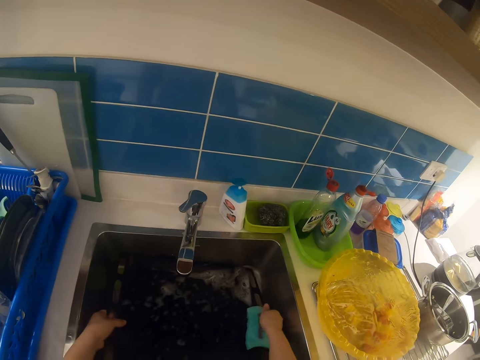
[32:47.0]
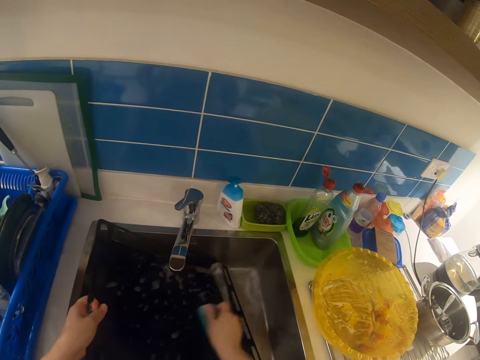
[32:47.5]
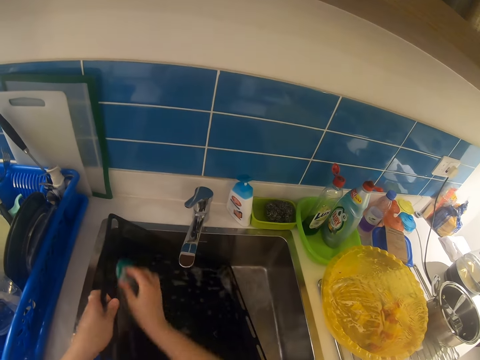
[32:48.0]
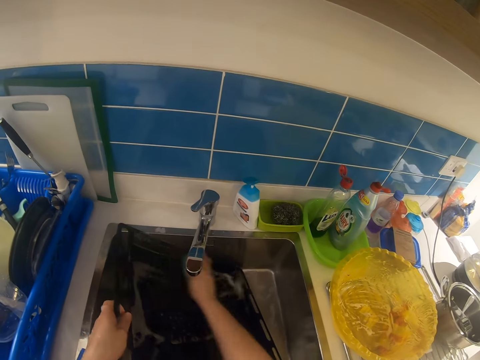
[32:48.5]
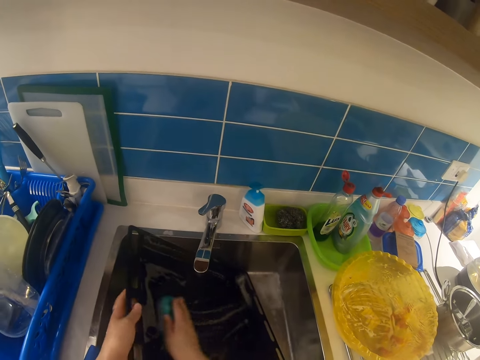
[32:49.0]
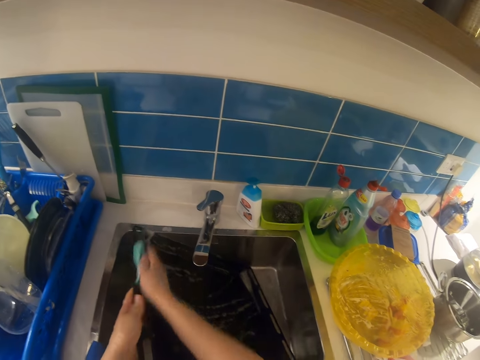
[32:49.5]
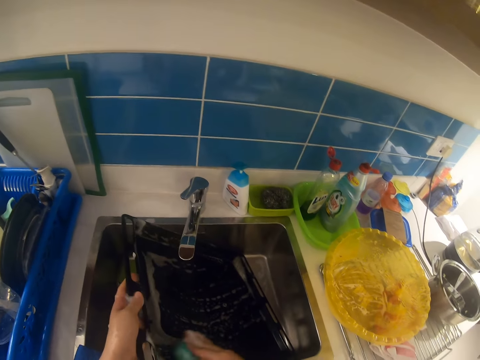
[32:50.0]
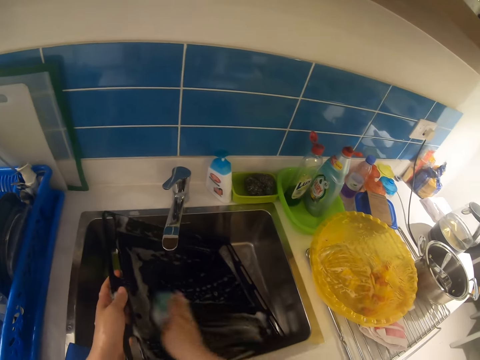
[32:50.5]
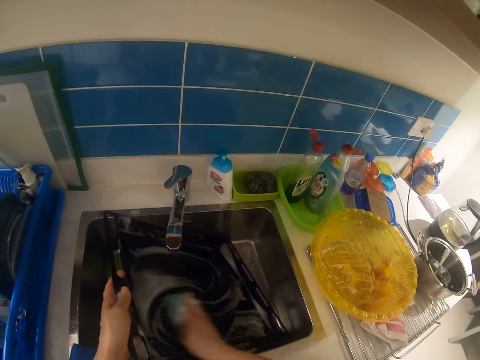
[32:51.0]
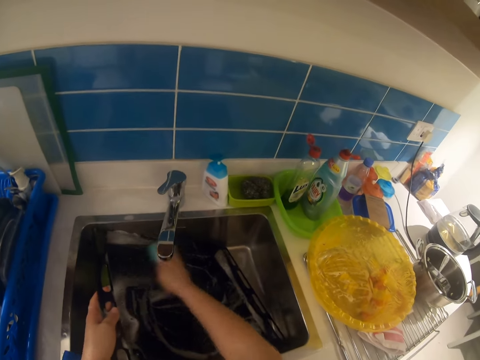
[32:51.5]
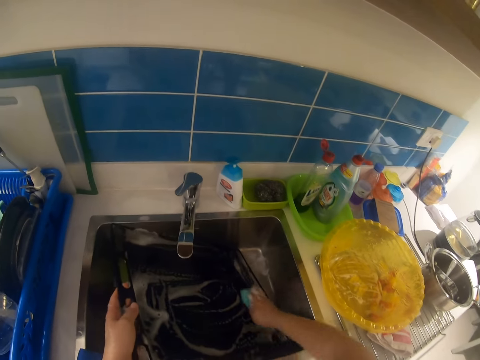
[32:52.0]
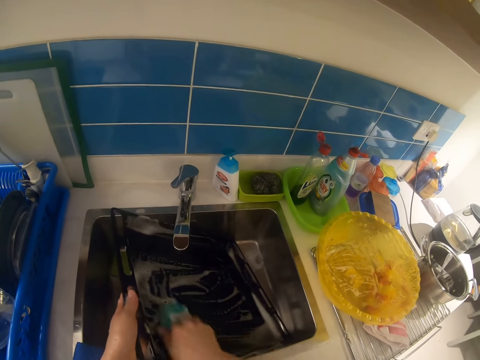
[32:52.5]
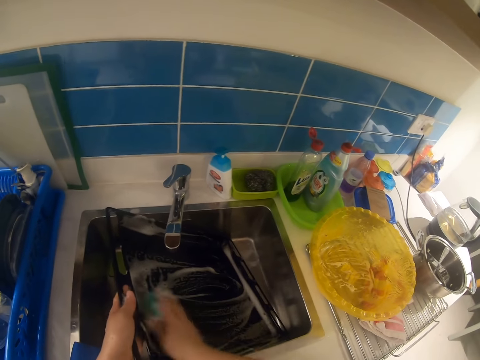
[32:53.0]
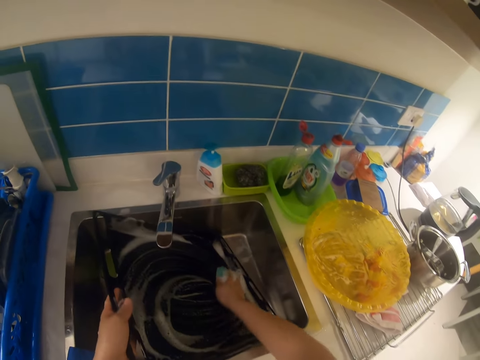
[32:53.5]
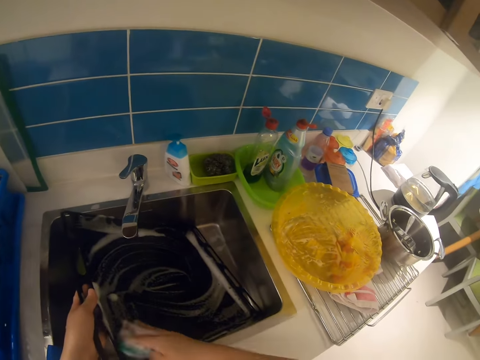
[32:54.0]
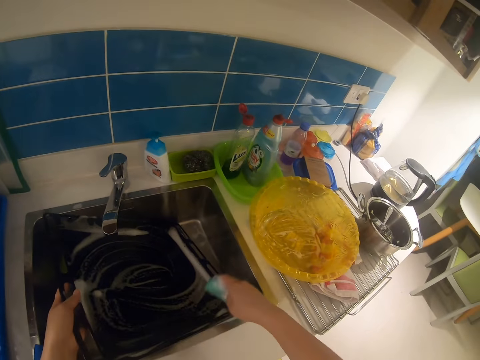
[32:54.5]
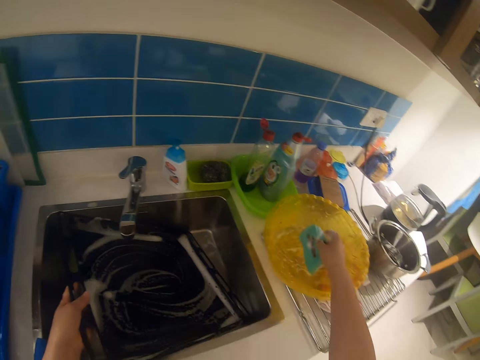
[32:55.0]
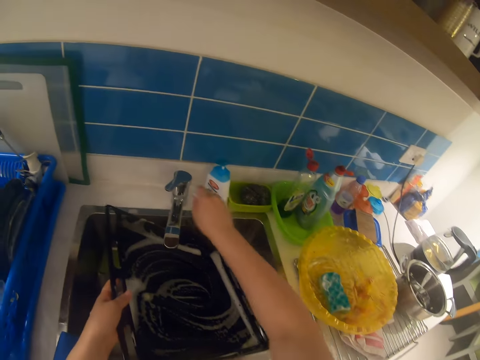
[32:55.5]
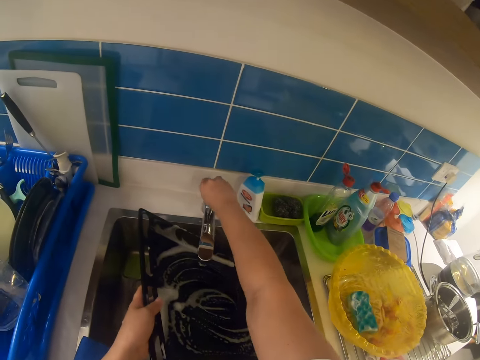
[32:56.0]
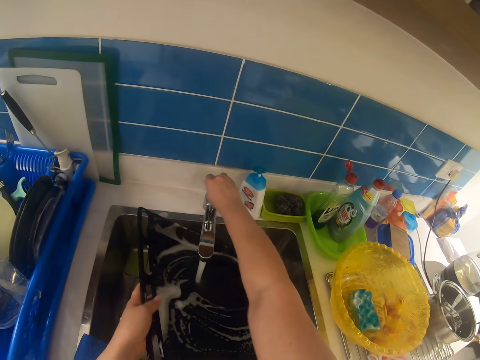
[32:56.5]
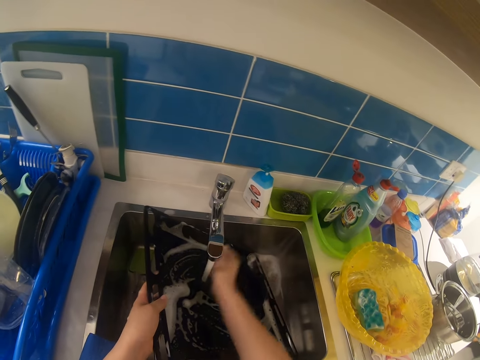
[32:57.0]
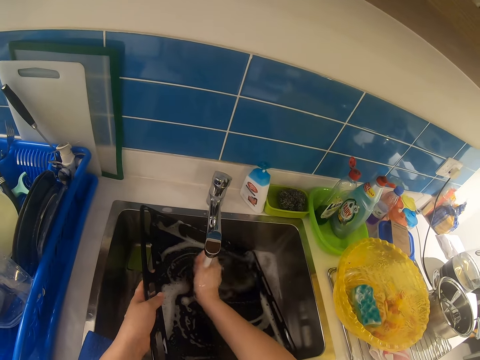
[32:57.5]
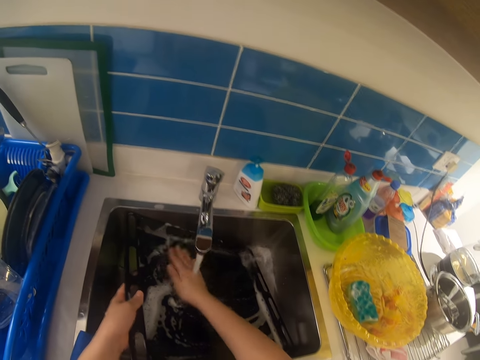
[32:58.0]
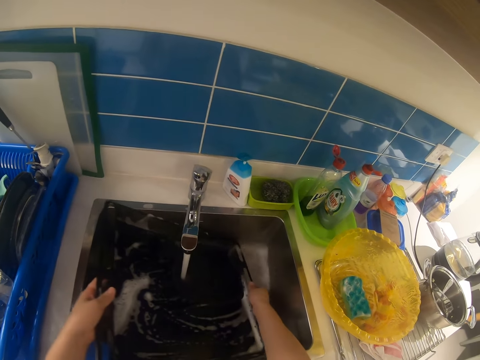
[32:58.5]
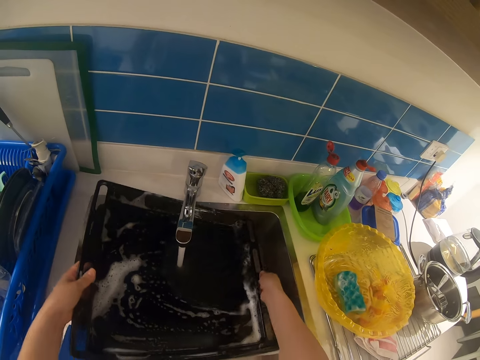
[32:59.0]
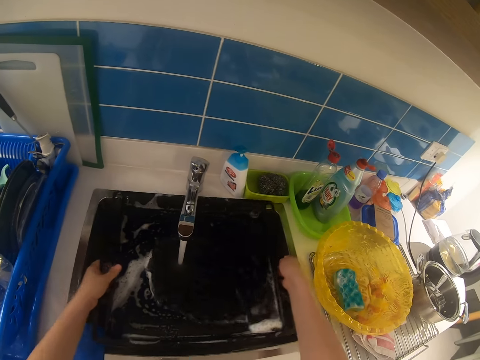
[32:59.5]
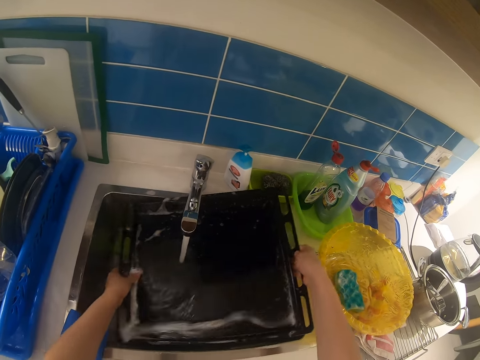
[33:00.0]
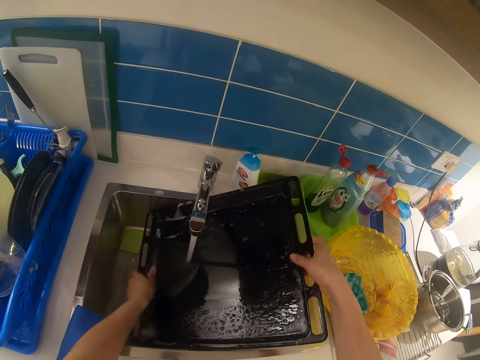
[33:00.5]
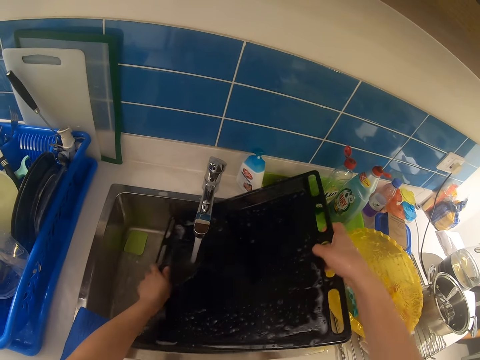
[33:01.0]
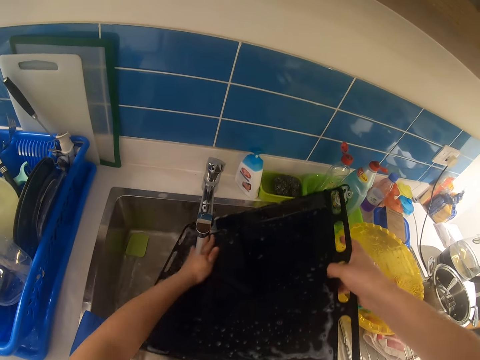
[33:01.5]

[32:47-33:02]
The camera wearer picks the tray. They scrub the tray with the sponge. They drop the sponge in the bowl. They turn on the tap and rinse the tray.

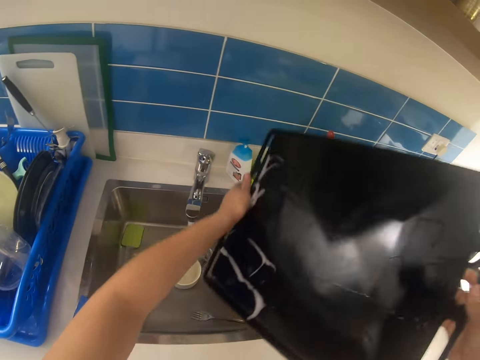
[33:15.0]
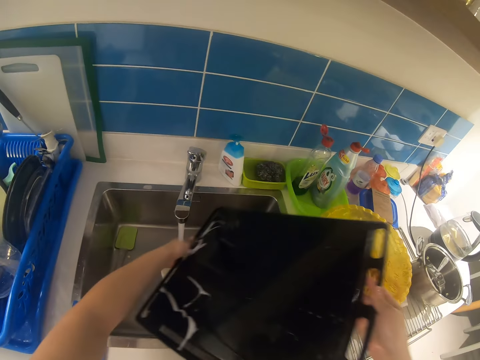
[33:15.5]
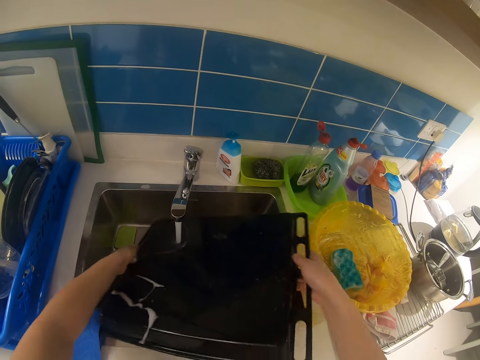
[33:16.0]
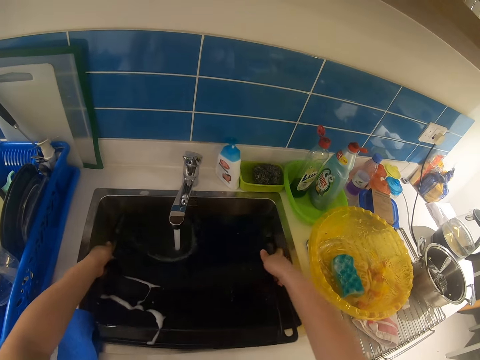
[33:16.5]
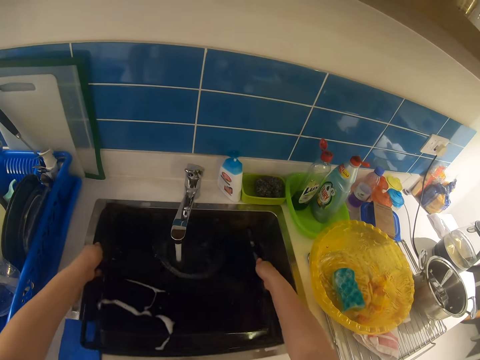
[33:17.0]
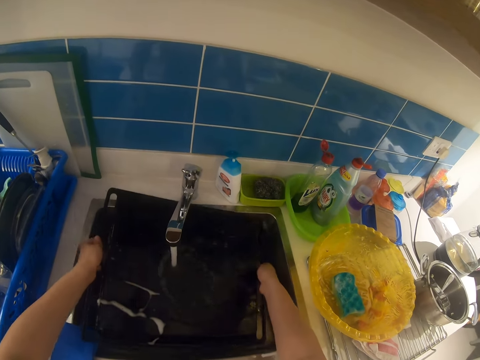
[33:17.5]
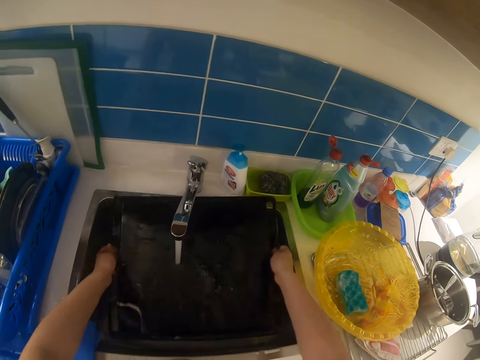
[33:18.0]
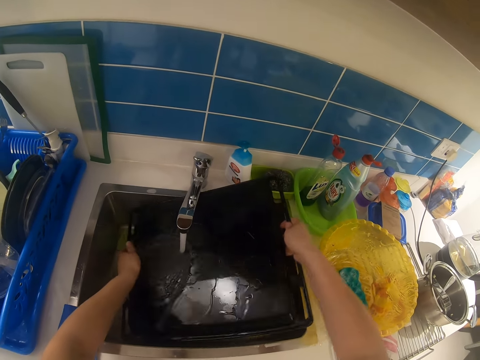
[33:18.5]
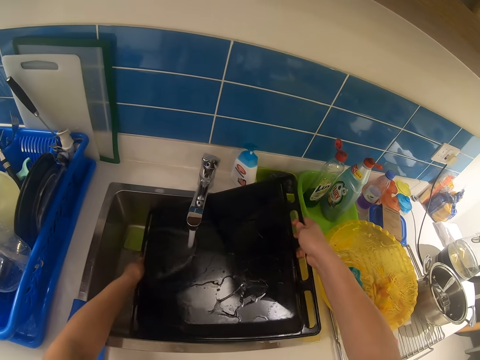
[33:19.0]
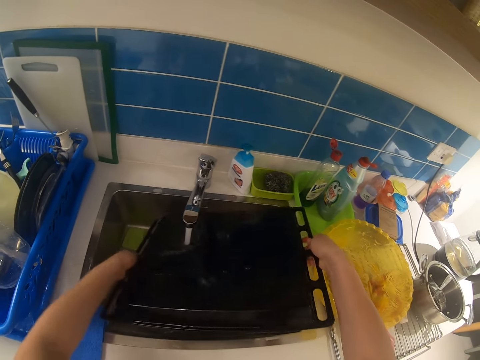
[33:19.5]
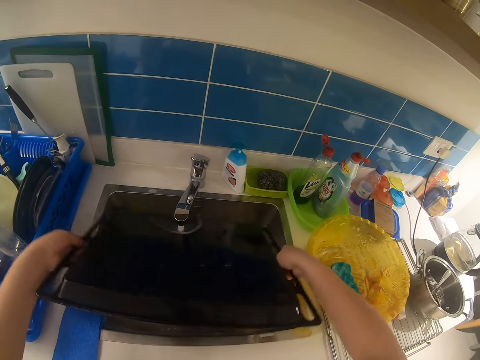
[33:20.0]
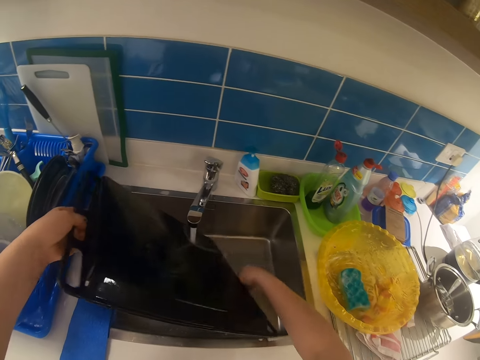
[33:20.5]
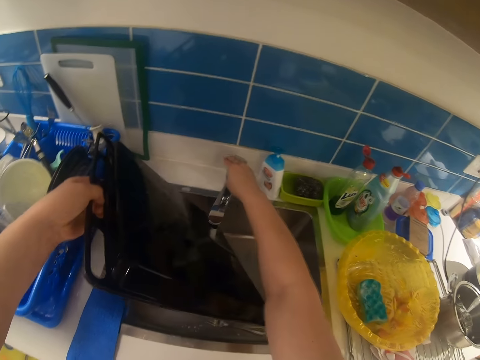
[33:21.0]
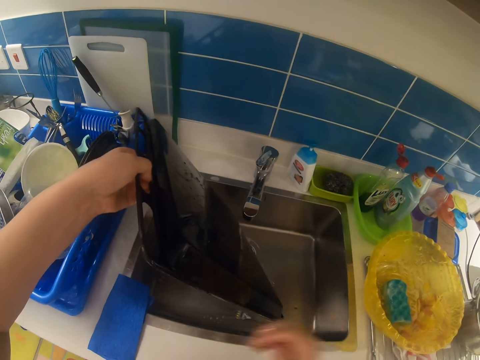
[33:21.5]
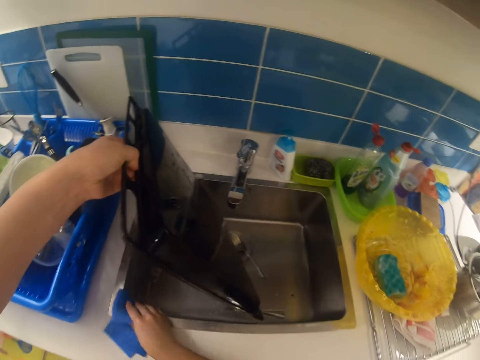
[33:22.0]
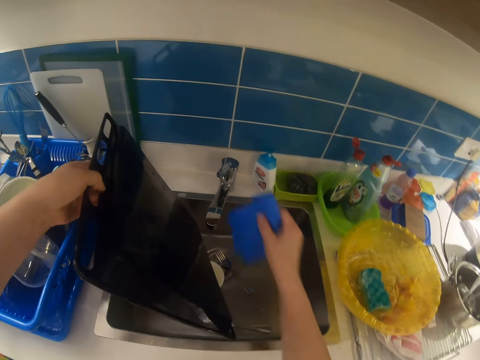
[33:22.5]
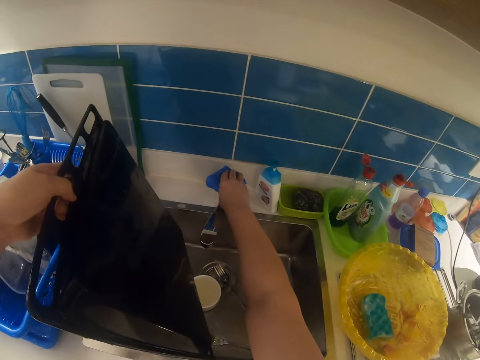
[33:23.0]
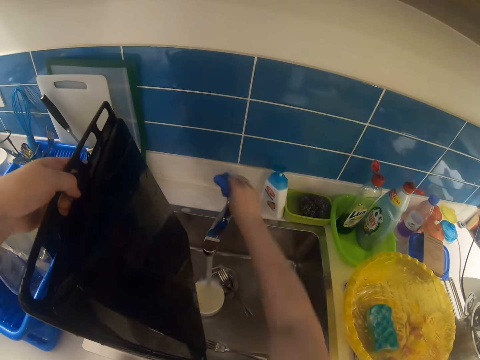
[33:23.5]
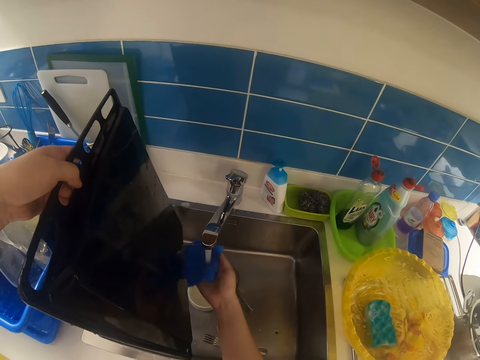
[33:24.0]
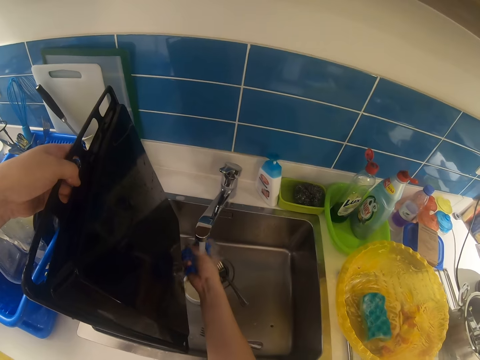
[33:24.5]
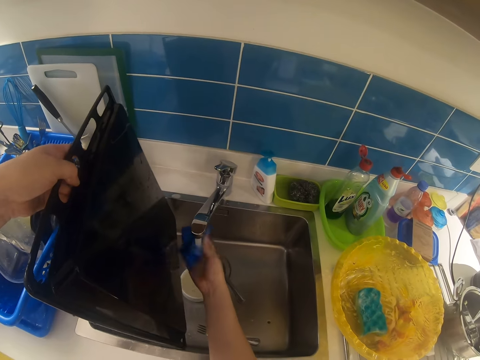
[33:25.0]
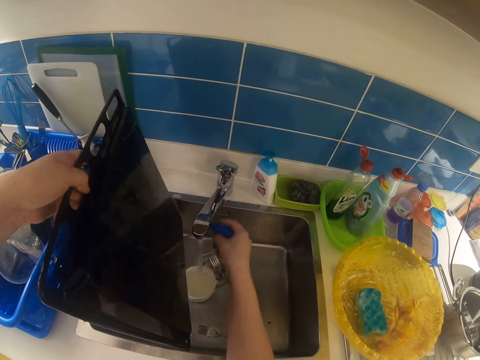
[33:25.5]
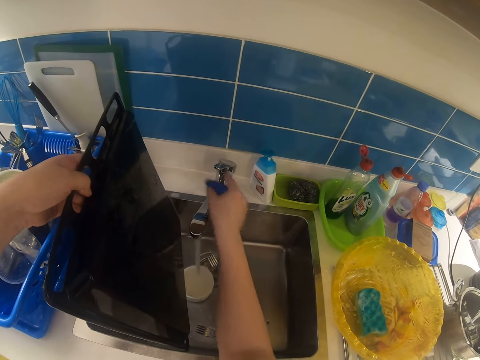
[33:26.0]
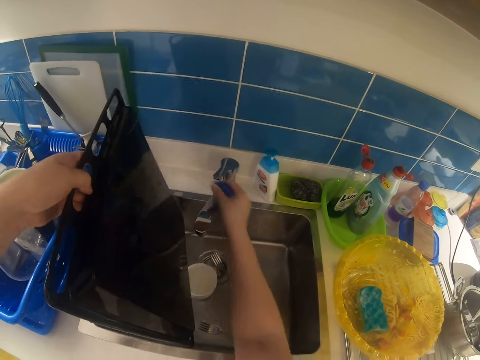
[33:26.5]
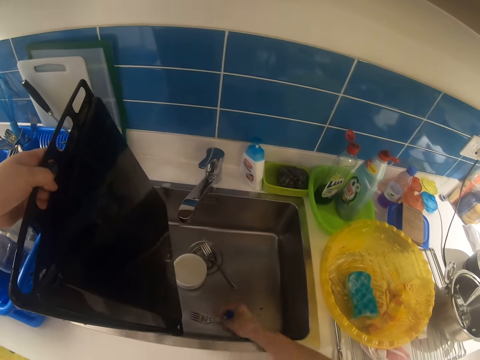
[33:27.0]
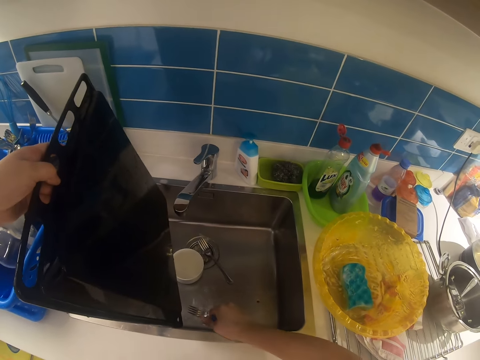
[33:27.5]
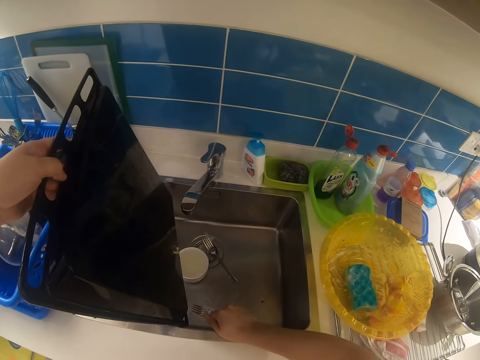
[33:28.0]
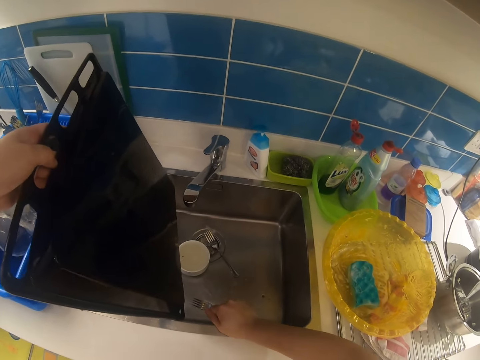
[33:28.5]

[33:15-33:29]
The camera wearer turns the tray. He rinses the tray. He turns off the tap. He picks the napkin by the sink. He turns on the tap with the napkin in his right hand. He rinses the napkin in the tap. He turns off the tap. He squeezes the napkin in the sink.
